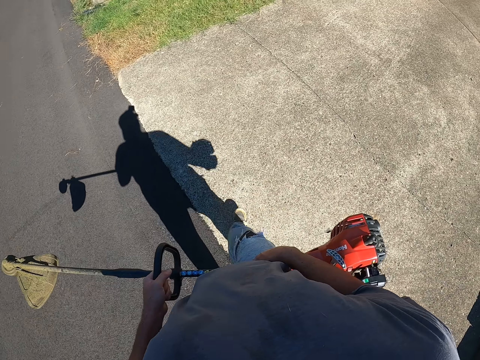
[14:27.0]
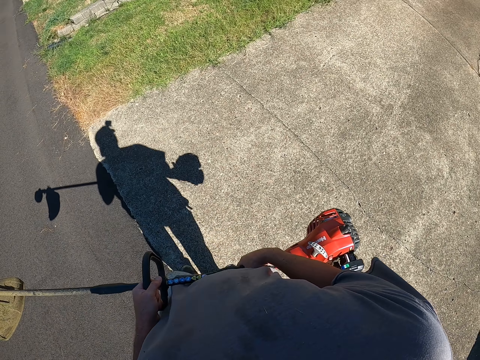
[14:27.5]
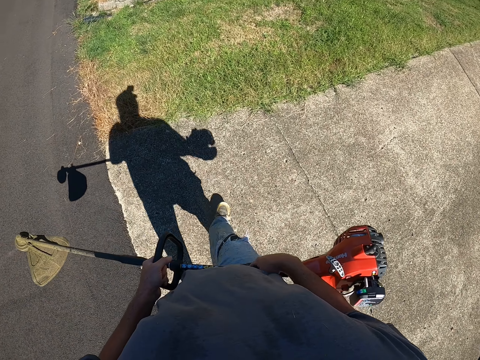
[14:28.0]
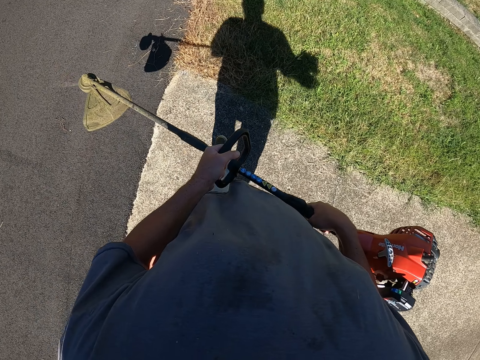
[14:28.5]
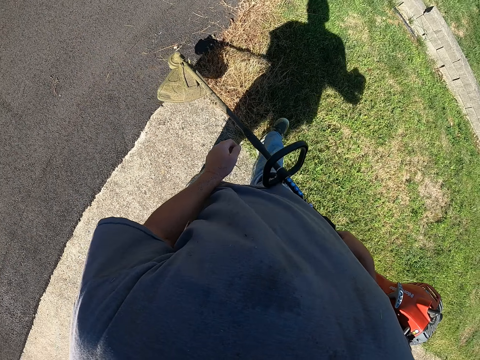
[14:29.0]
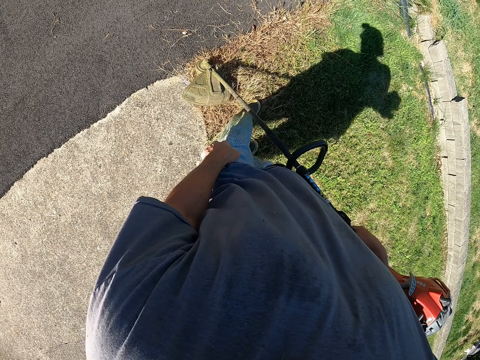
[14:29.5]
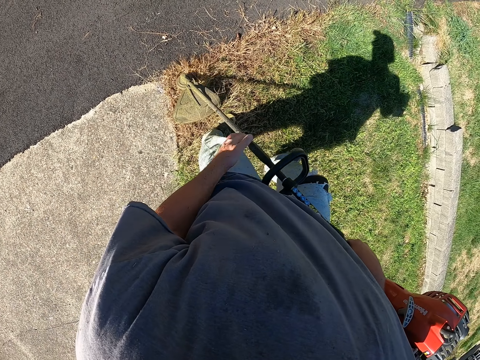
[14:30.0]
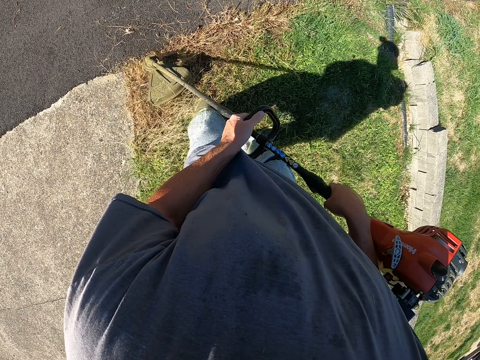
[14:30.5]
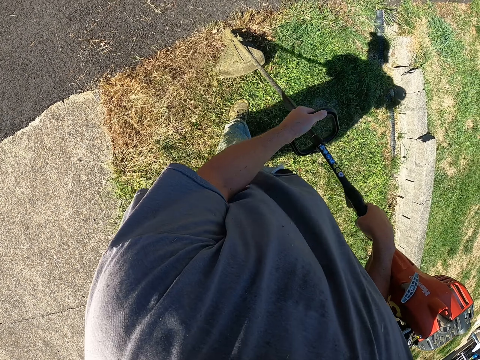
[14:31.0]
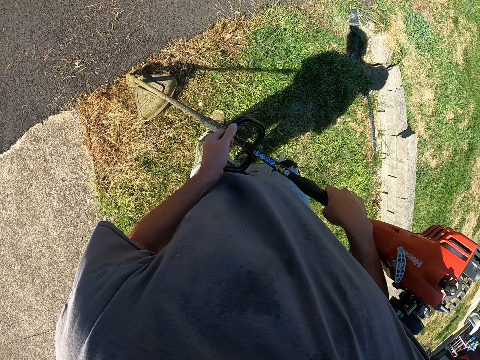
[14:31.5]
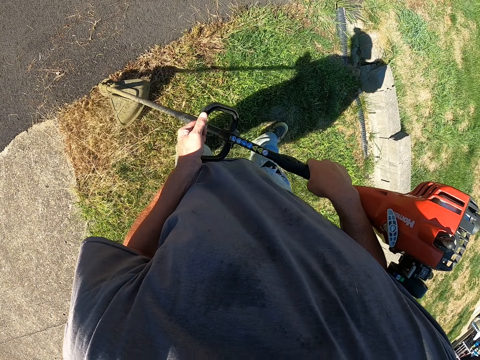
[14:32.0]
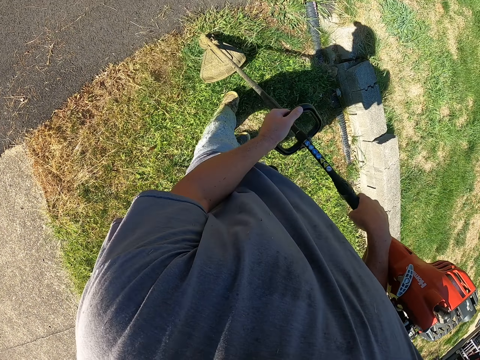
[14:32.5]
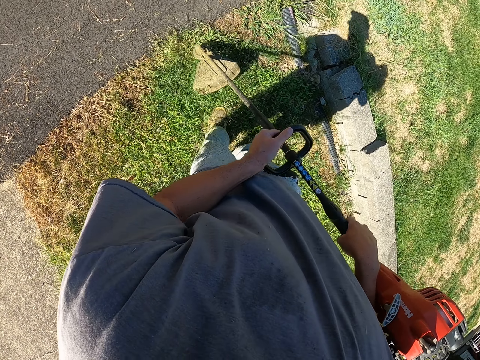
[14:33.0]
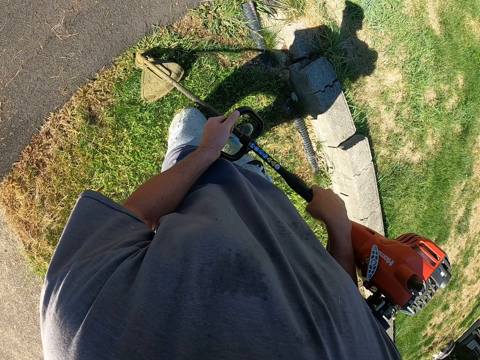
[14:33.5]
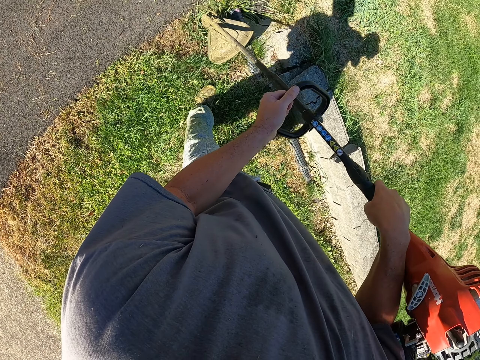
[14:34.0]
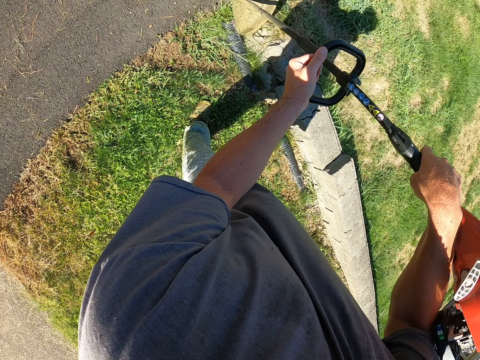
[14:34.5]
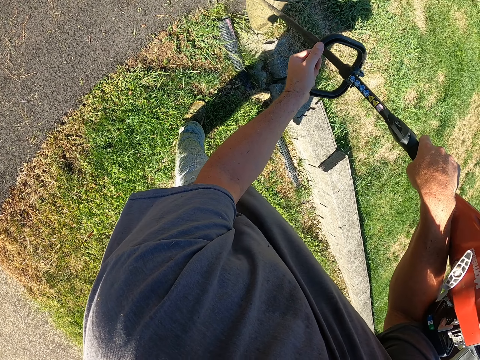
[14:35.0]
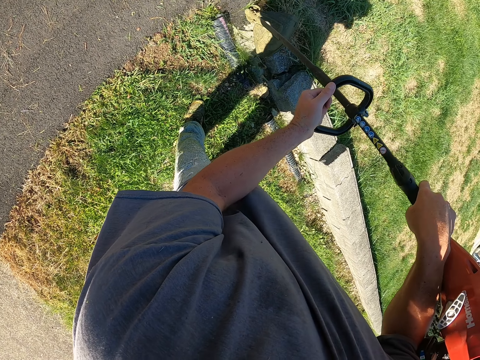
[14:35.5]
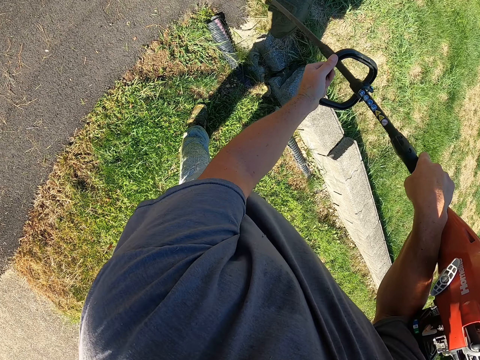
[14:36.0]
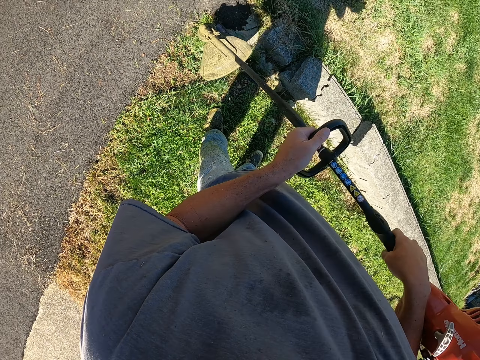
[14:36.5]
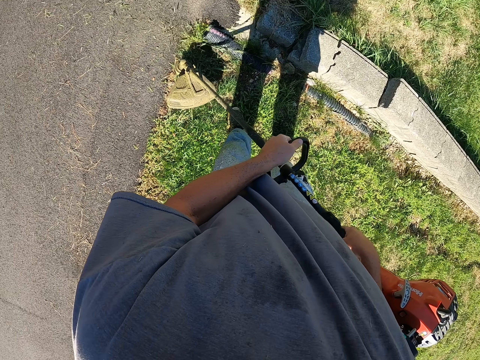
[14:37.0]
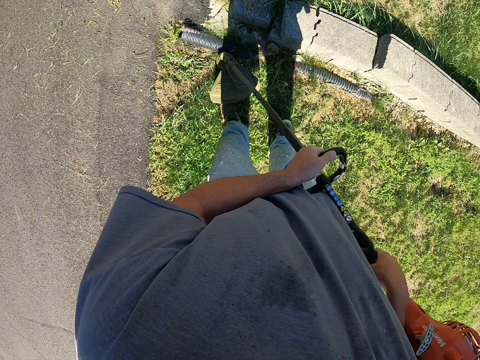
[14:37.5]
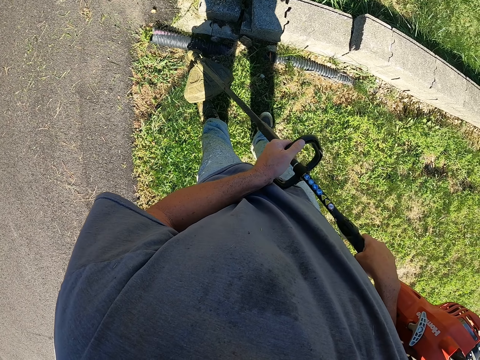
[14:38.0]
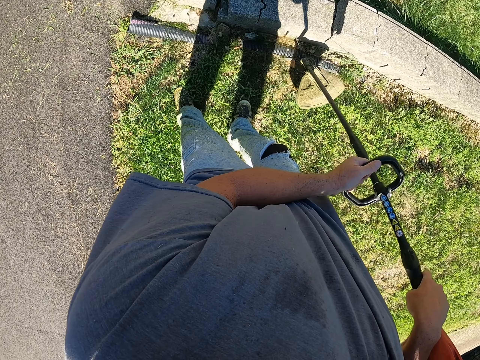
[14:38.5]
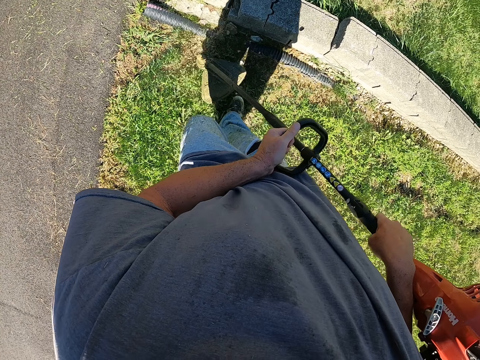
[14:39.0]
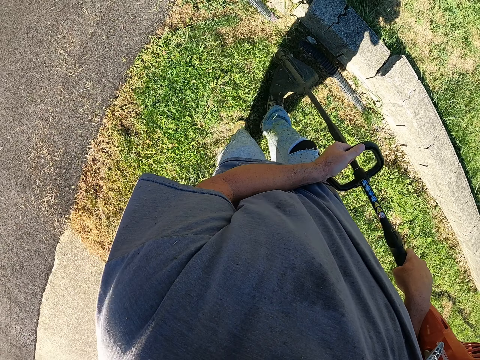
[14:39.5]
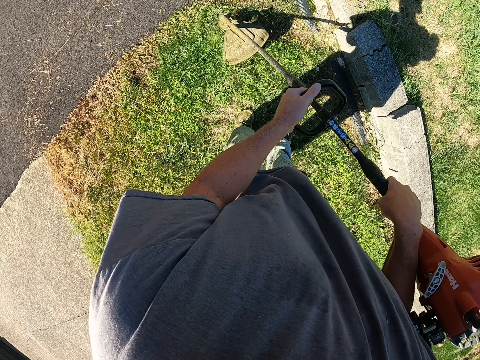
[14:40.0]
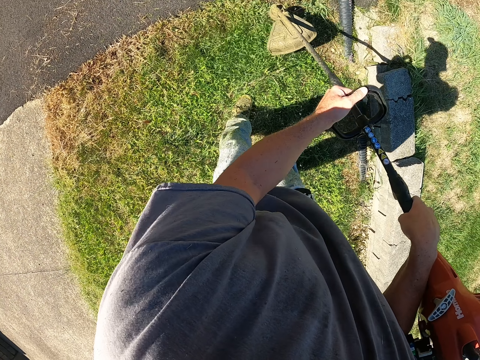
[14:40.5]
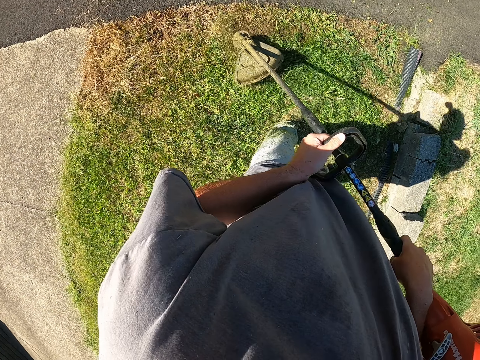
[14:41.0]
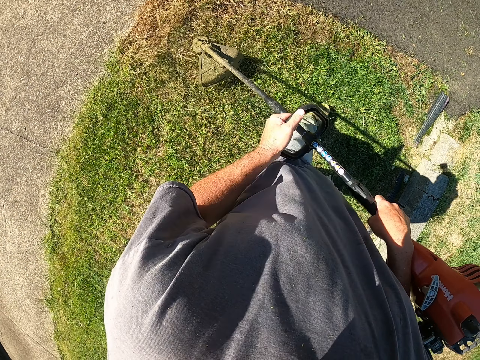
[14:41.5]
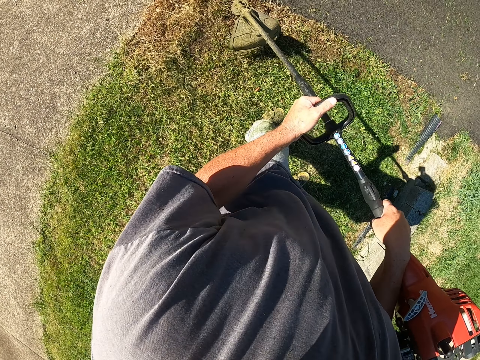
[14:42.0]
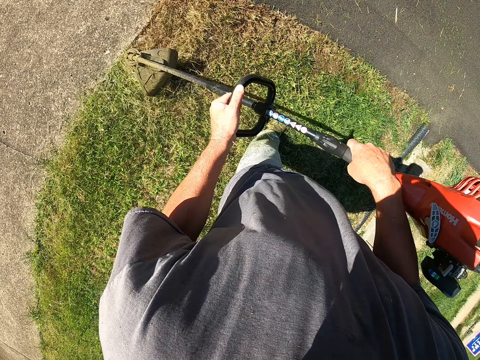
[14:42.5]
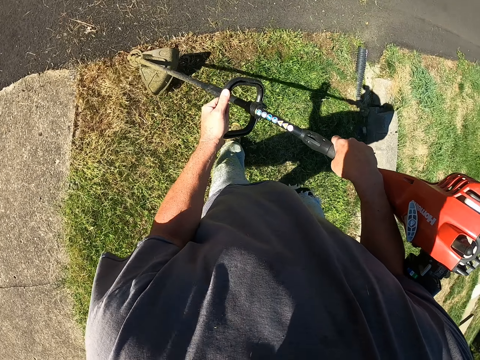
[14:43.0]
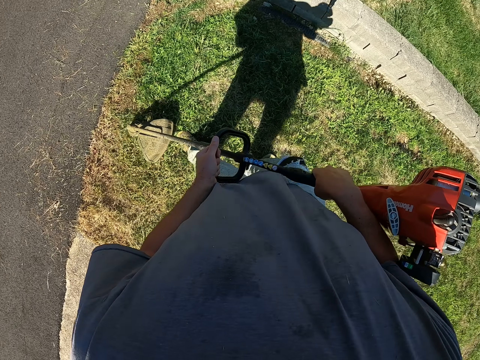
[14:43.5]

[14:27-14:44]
The camera wearer walks on the walkway. They cut the grass with the machine cutting grass. They hold the grass cutter machine.

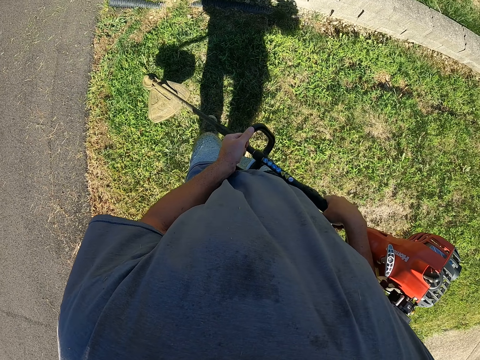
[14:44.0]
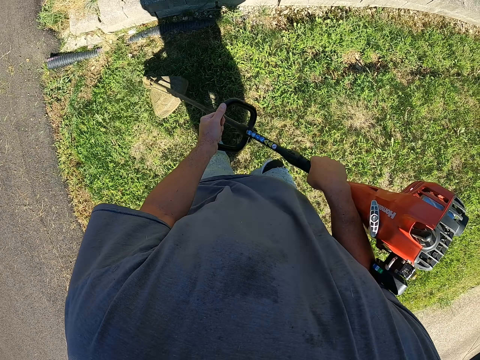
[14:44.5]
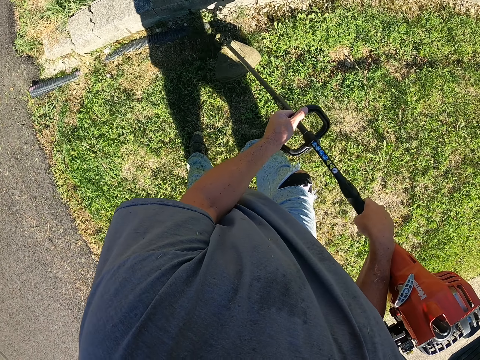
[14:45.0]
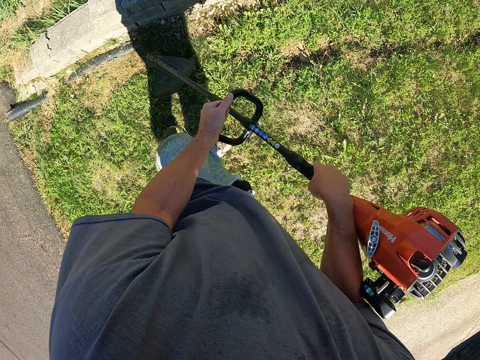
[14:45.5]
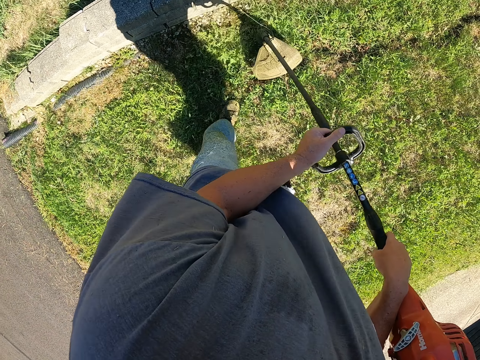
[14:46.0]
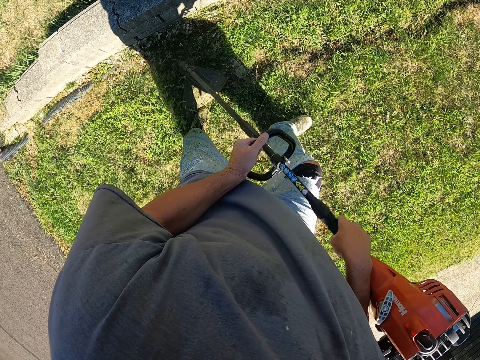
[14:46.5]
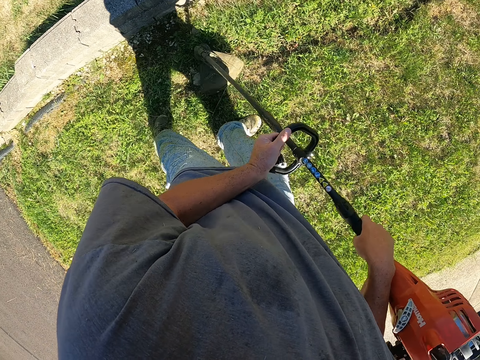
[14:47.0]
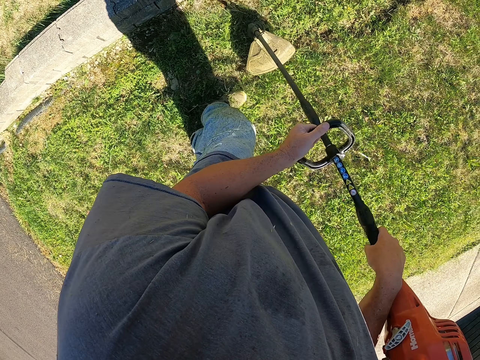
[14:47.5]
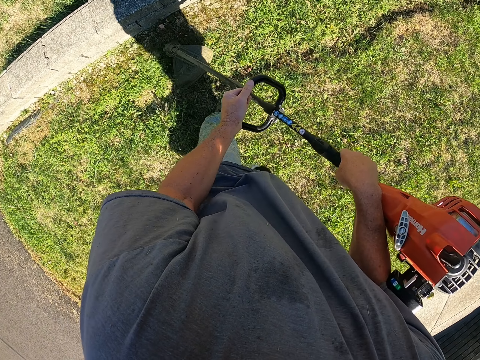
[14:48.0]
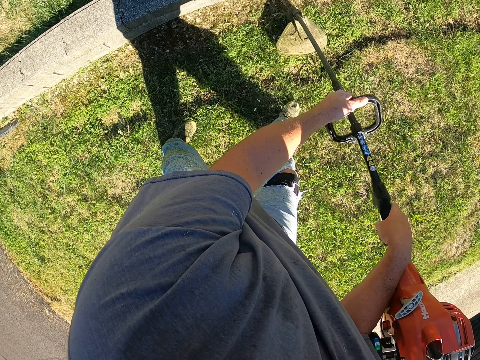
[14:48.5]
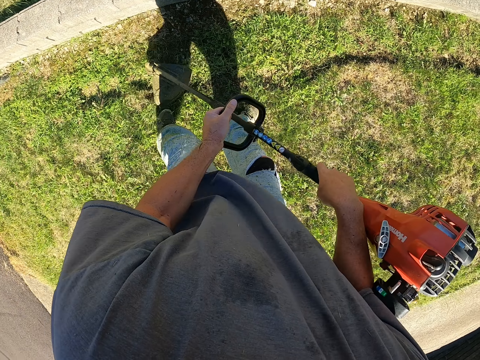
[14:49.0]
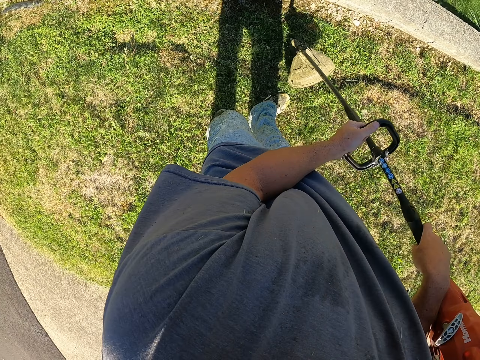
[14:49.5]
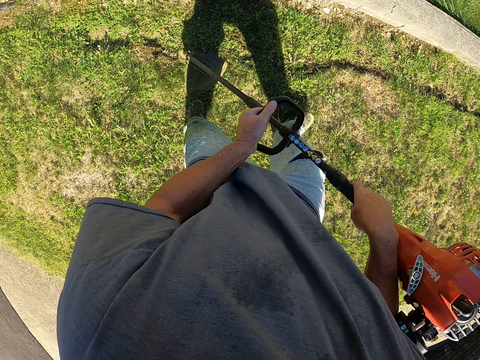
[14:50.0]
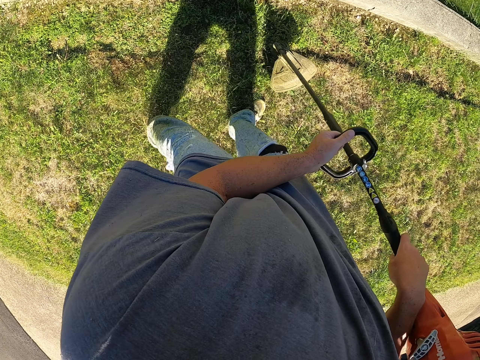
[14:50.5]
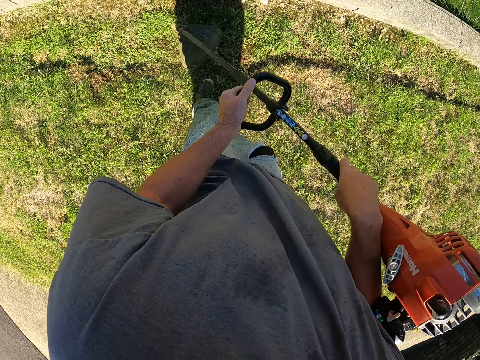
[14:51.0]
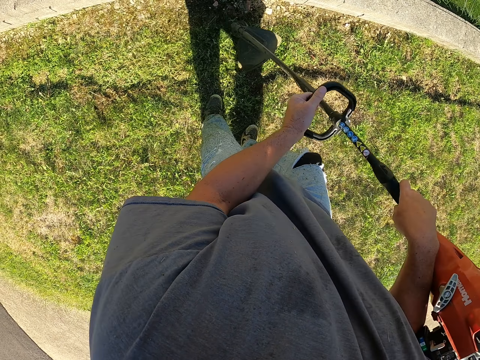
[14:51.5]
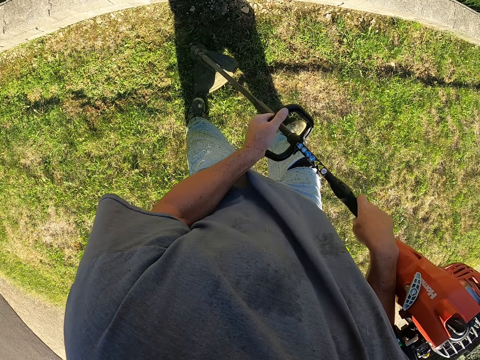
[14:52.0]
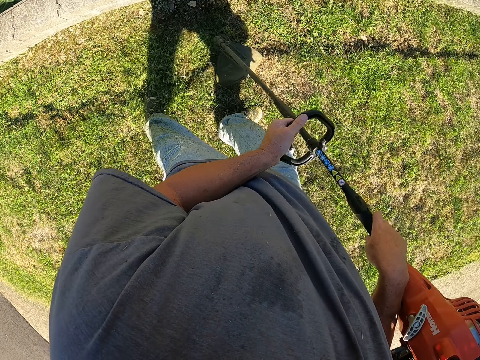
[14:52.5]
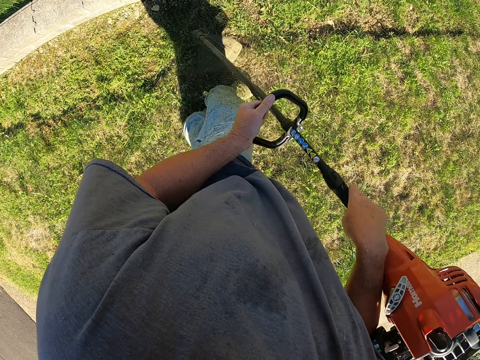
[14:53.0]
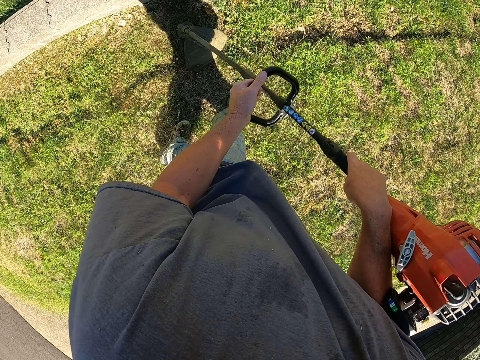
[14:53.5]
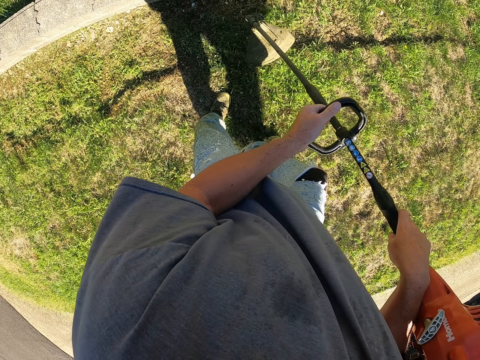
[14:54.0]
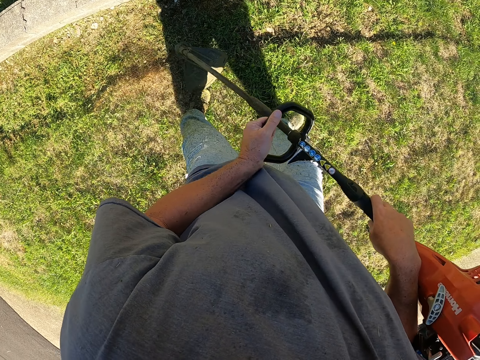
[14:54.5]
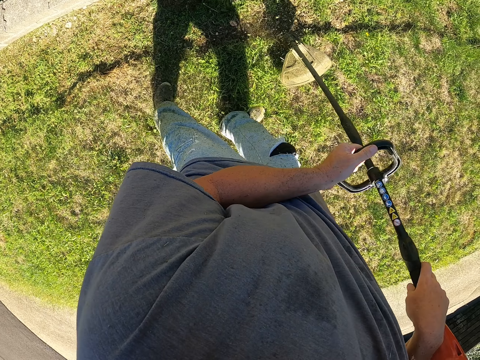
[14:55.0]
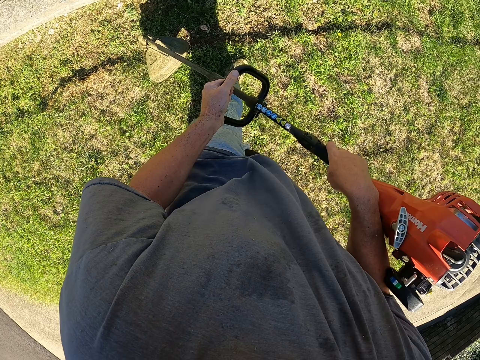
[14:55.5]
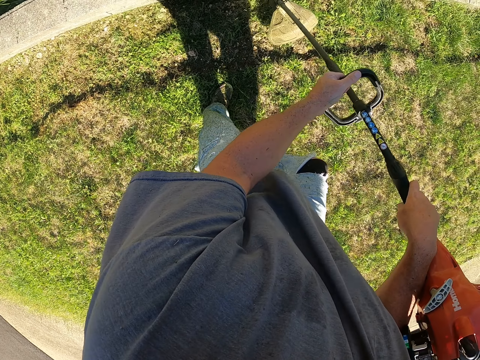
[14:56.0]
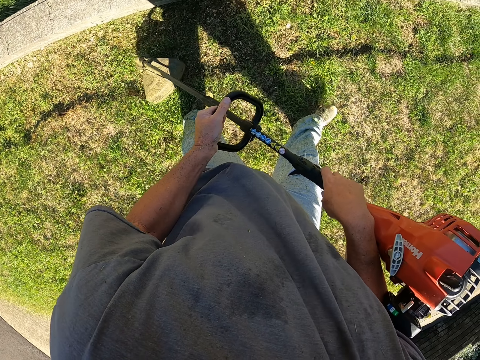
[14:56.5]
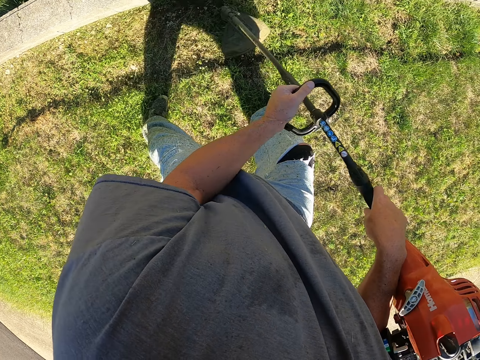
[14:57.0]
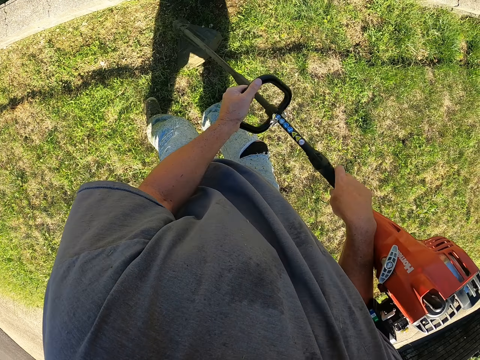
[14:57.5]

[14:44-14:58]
The camera wearer cuts the grass with the grass cutter machine.
